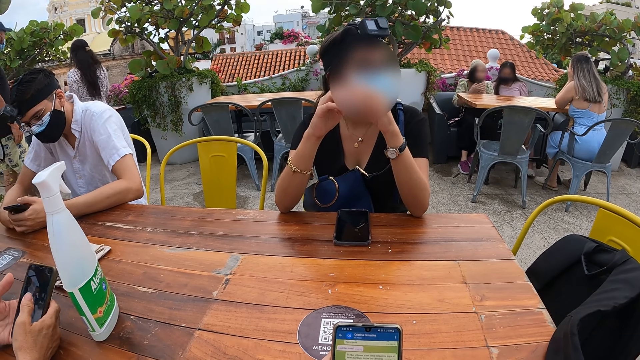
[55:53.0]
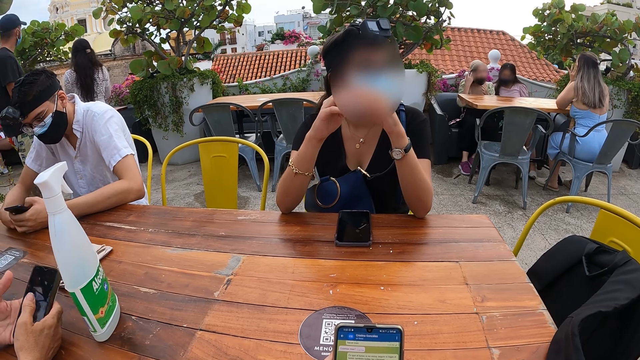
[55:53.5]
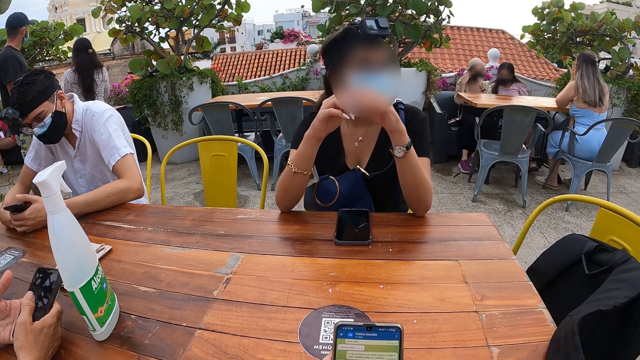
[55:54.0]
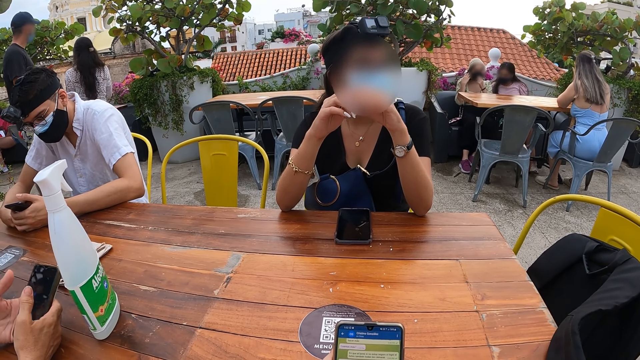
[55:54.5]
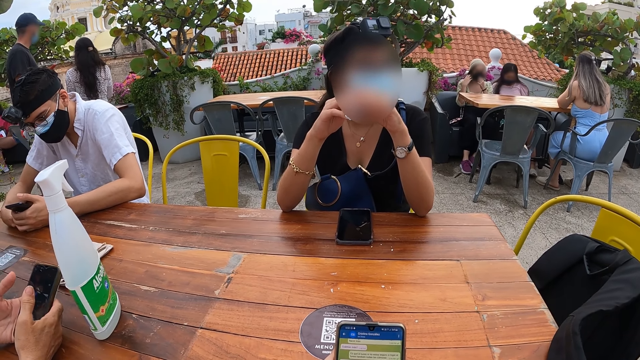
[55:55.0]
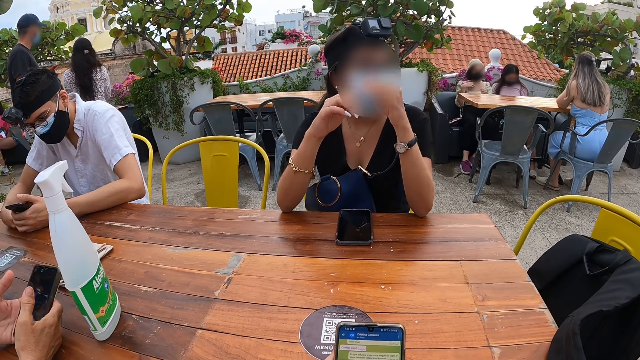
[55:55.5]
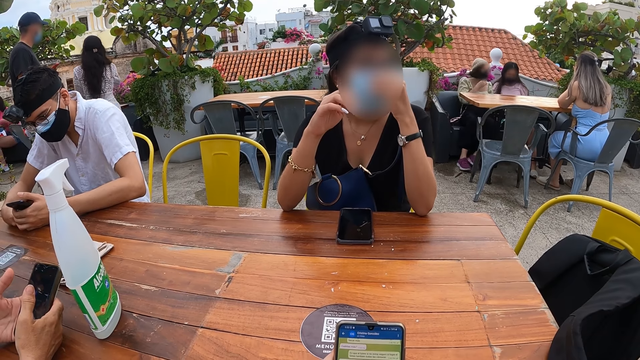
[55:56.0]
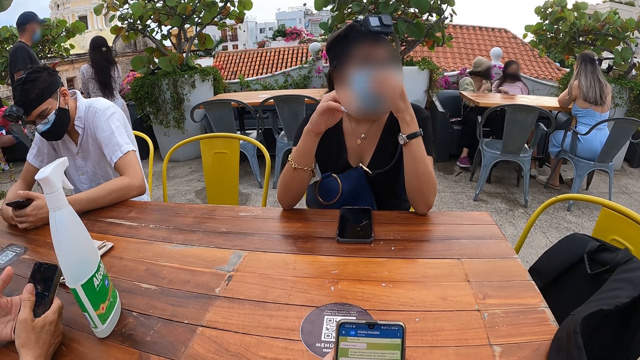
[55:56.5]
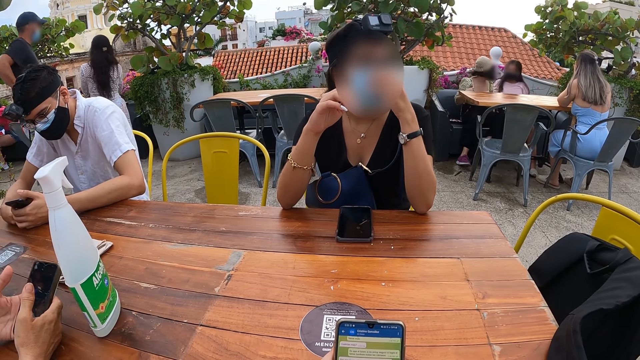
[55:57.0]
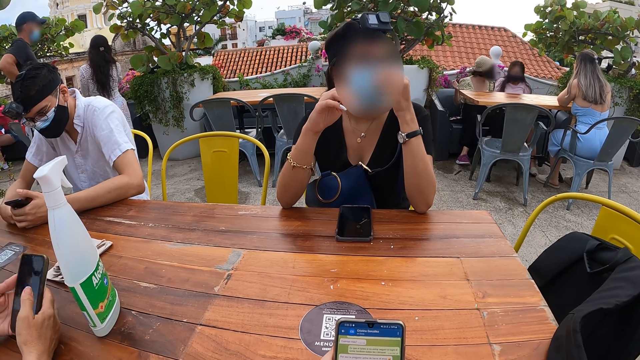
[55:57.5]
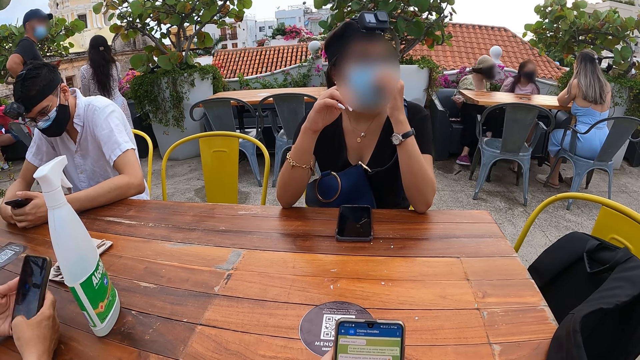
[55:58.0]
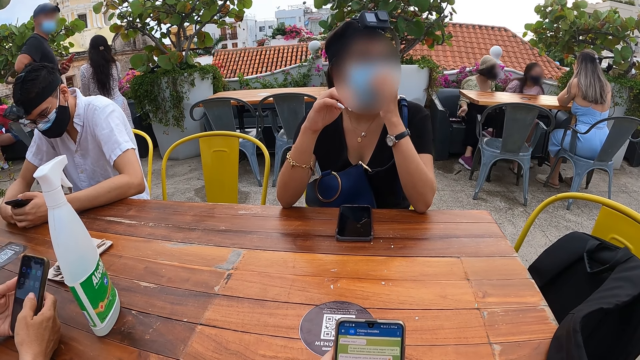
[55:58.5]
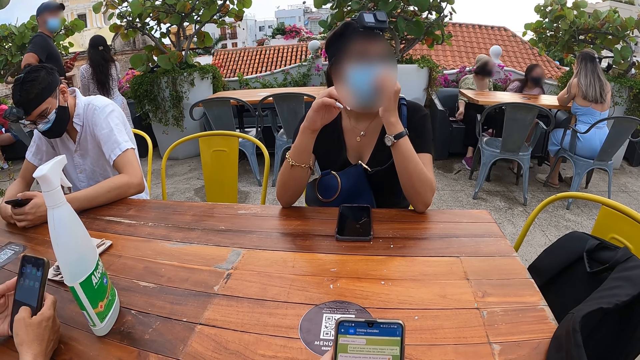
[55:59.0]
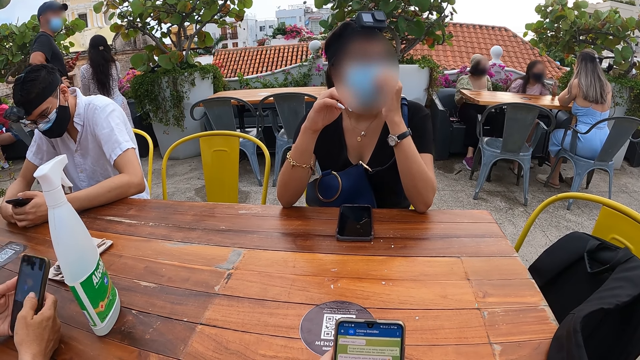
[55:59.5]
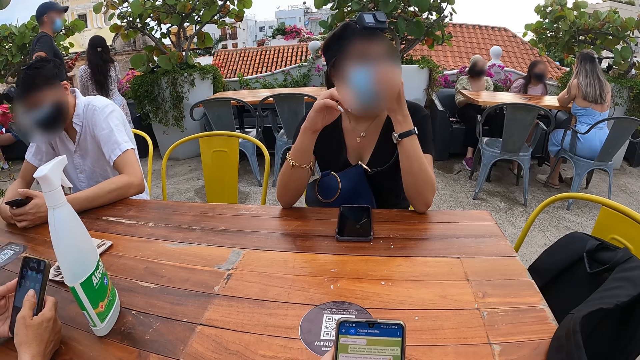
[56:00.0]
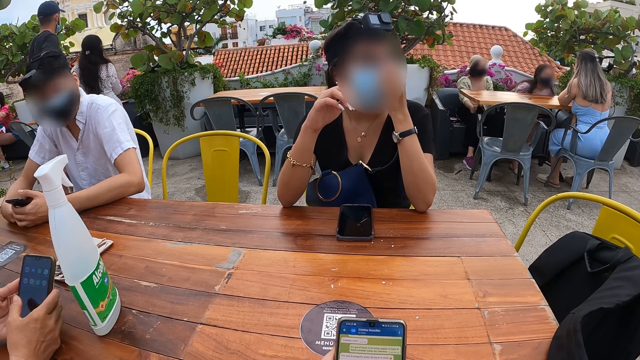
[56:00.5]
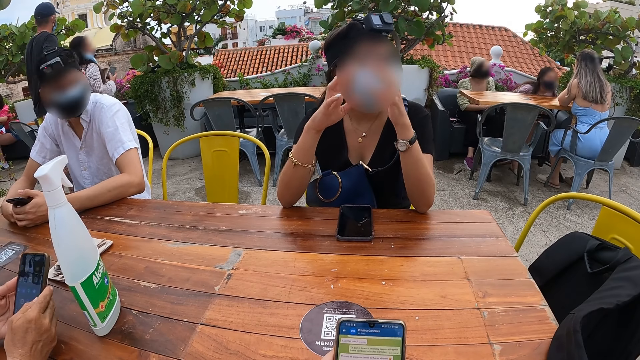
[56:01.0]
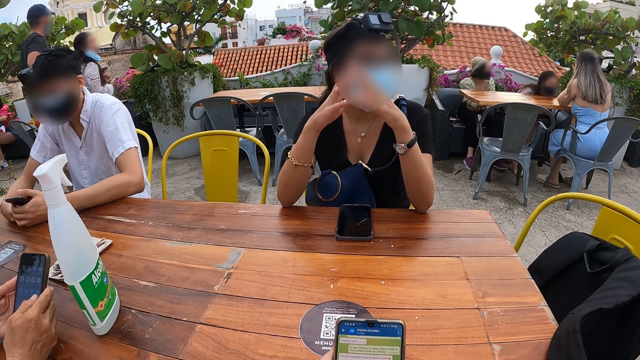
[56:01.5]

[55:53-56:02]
A person operates the phone.

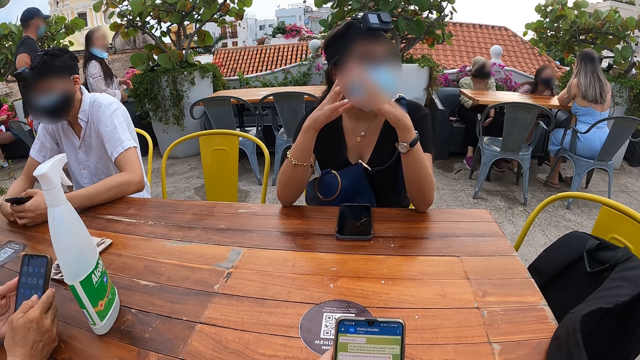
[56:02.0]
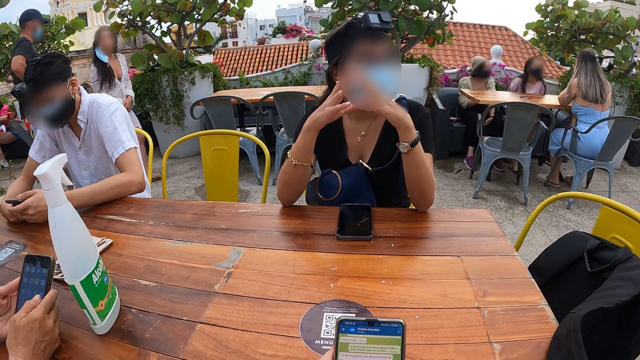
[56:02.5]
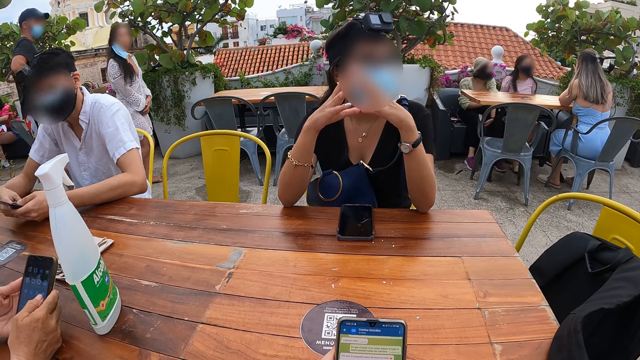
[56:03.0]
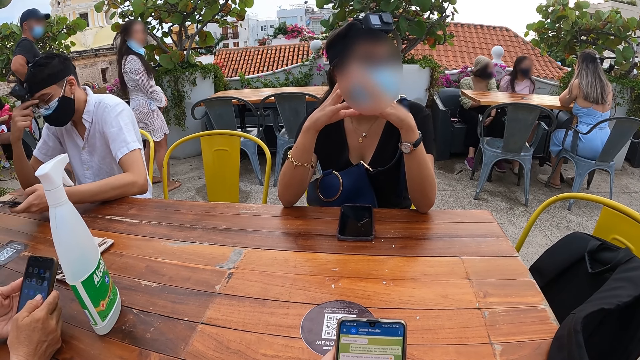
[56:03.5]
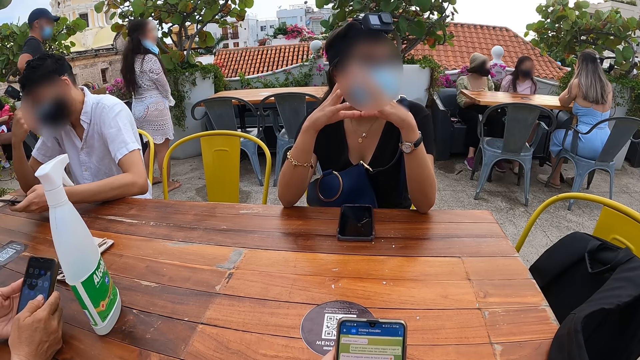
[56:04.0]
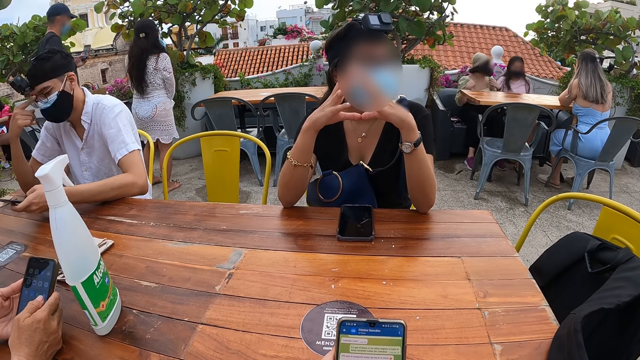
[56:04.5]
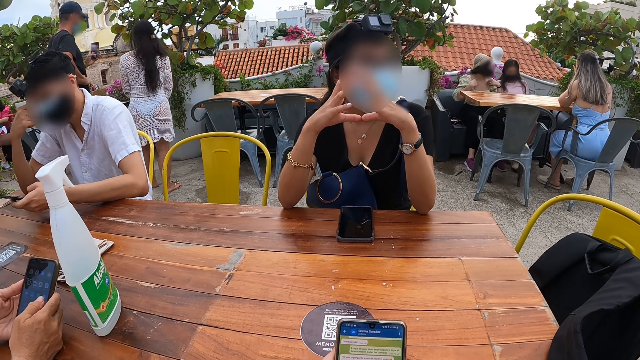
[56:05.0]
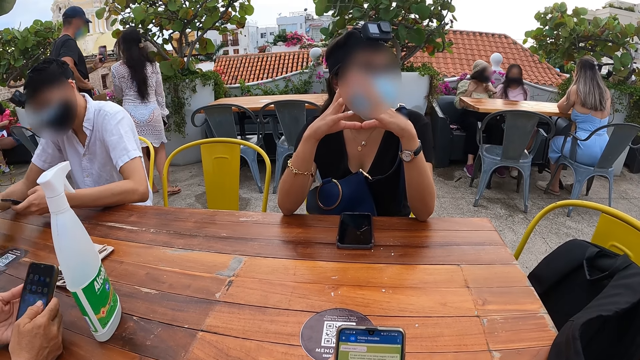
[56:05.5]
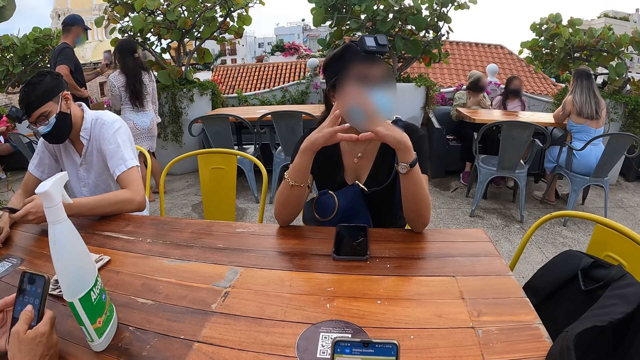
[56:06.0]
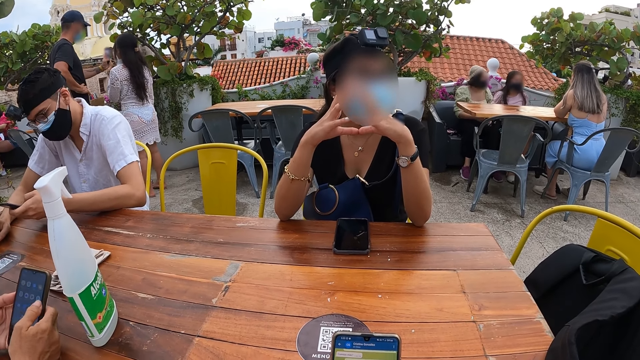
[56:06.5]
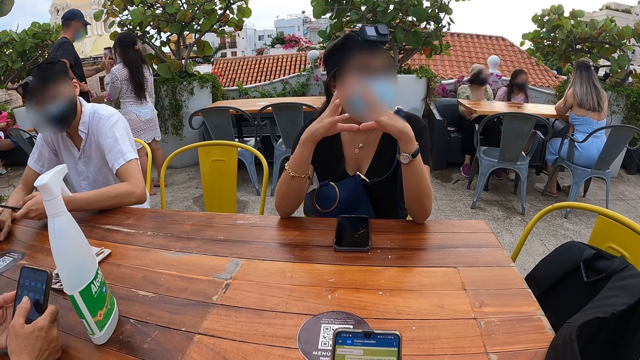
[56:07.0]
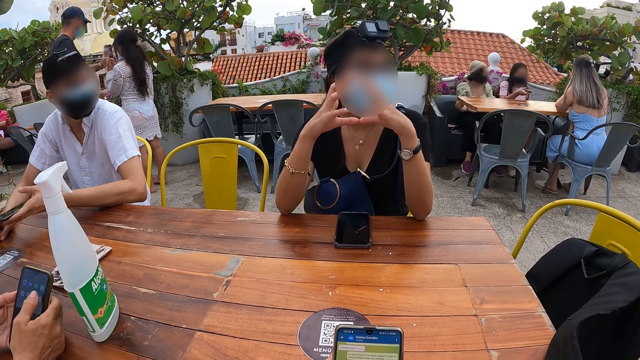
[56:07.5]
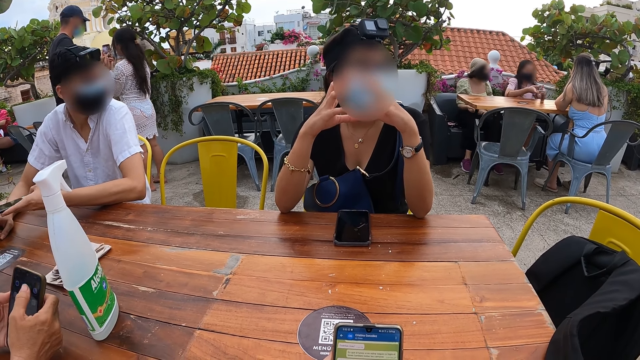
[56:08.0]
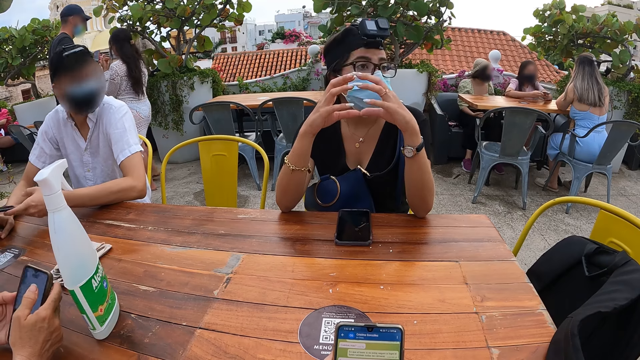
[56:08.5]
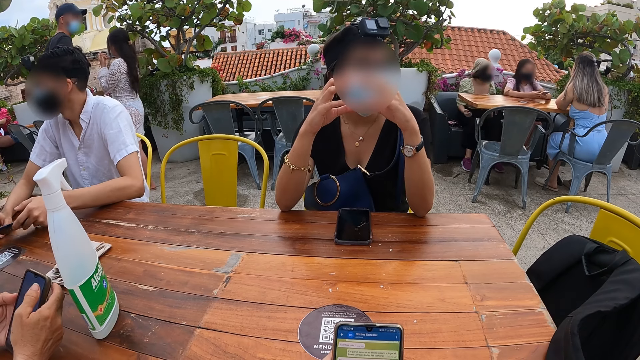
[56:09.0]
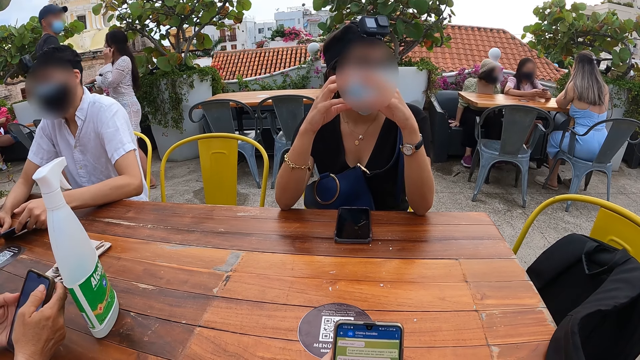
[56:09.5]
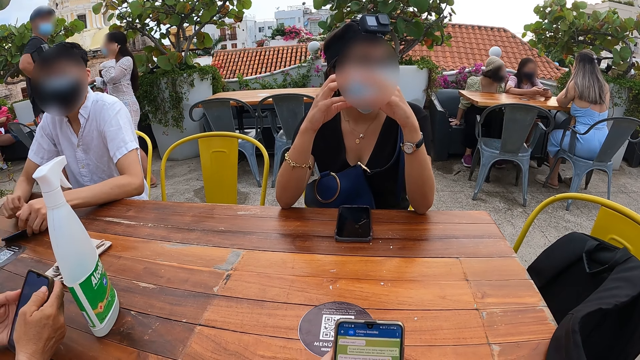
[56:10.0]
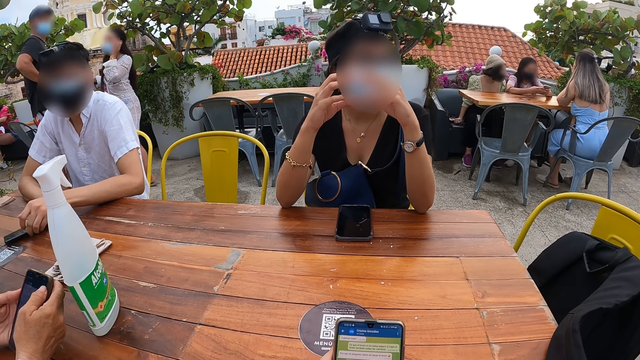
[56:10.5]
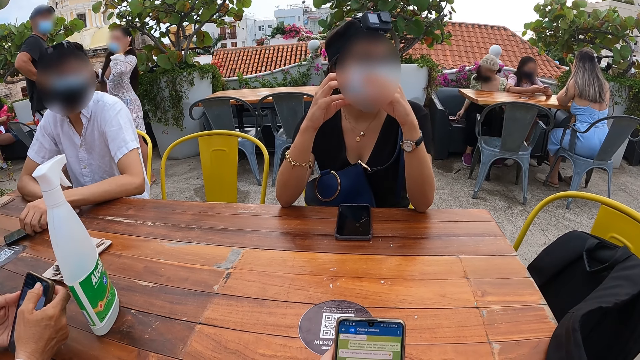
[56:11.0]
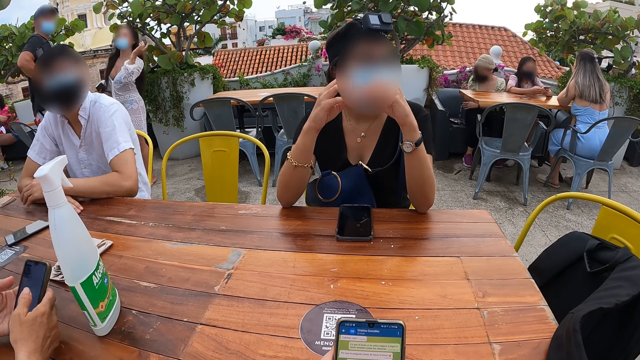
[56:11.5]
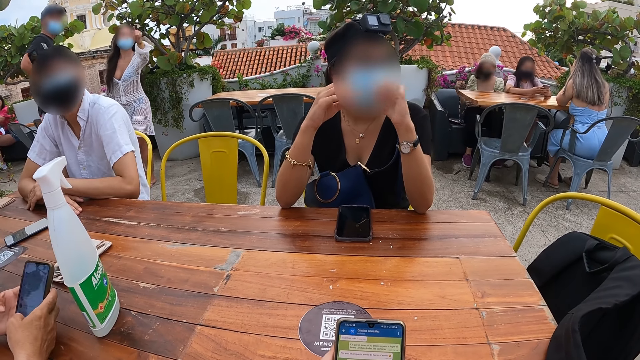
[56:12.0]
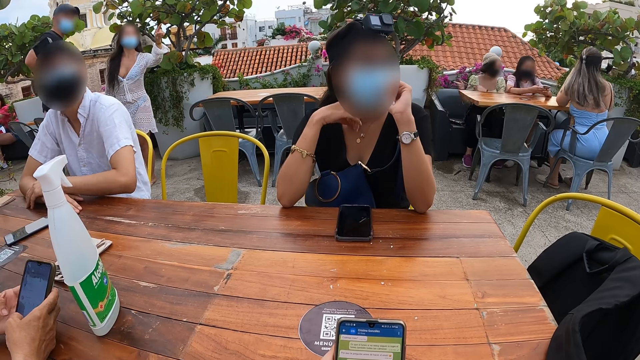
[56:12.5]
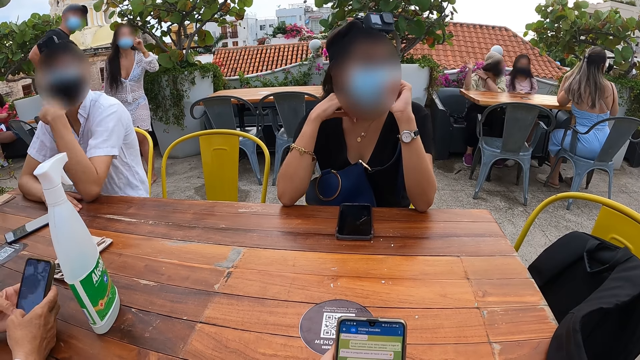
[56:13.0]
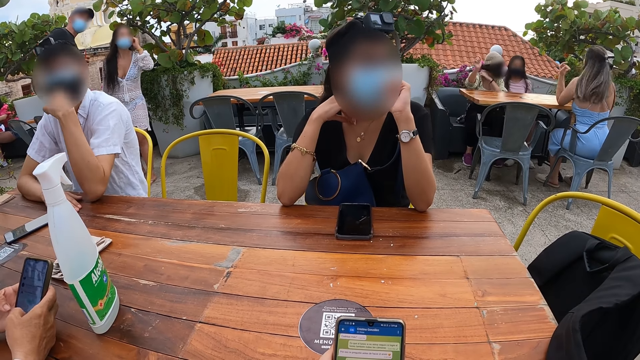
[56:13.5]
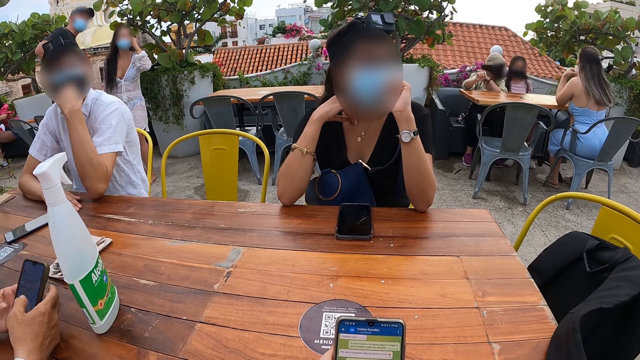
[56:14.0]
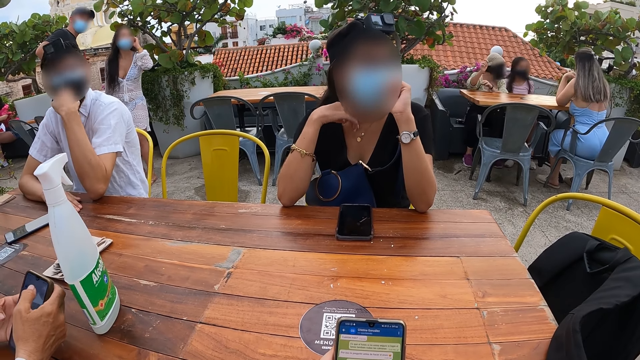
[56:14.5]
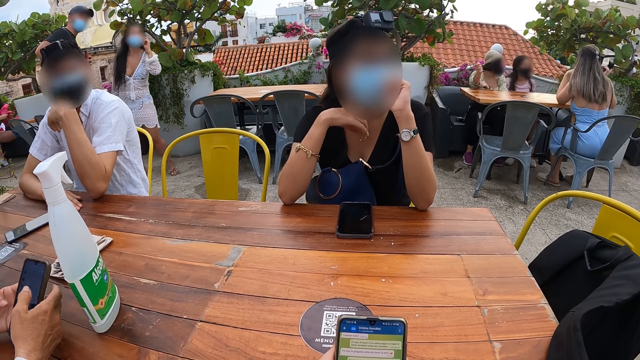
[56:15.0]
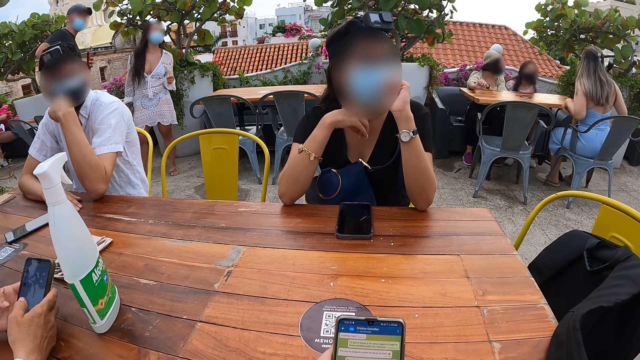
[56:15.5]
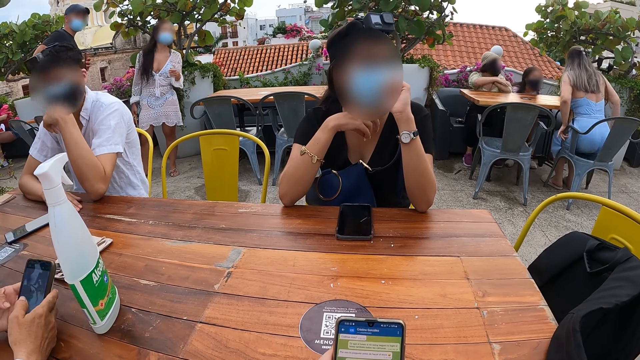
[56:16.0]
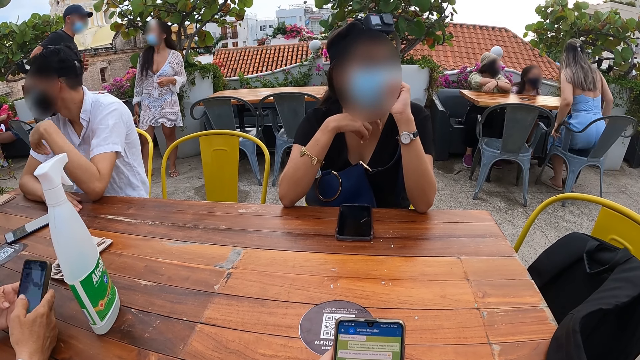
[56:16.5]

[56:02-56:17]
A man adjusts the glasses on his face with his right hand. The man holds the spectacles with the right hand and holds the phone with the left hand. The man drops the phone in his left hand on the table. The man adjusts the nose mask on his face with his left hand and holds the mask. A woman holds the necklace on her neck with her right hand.
